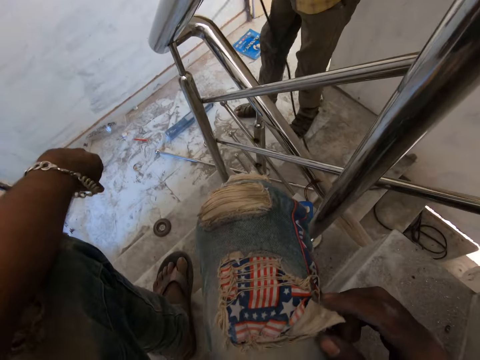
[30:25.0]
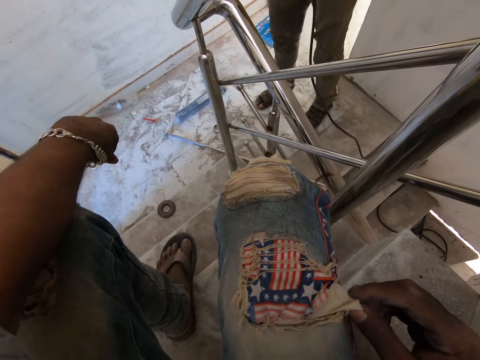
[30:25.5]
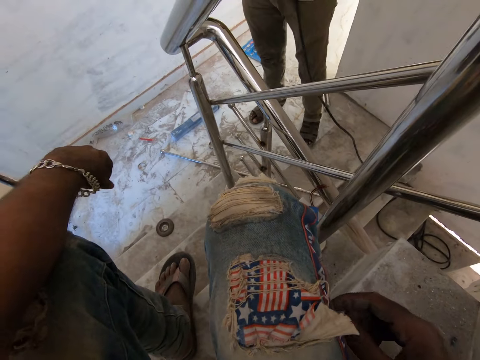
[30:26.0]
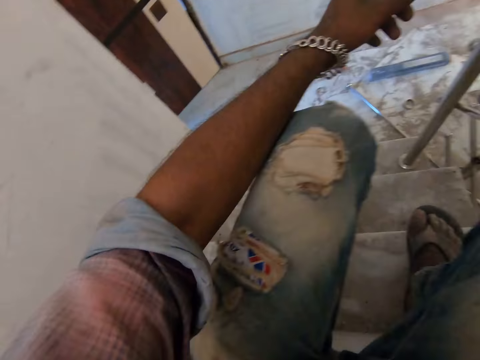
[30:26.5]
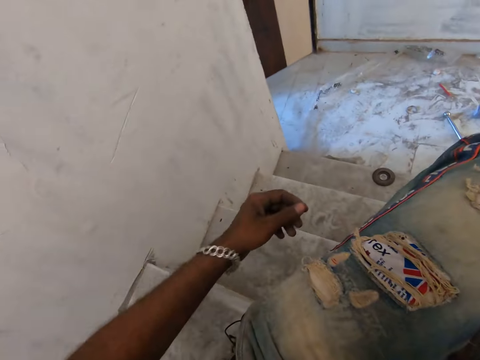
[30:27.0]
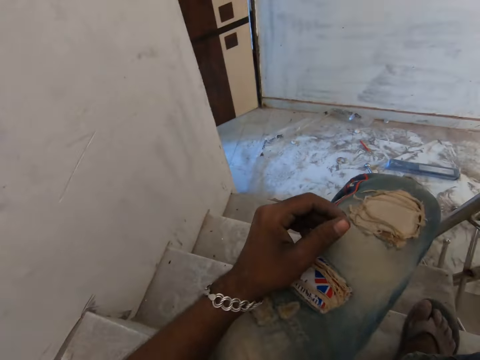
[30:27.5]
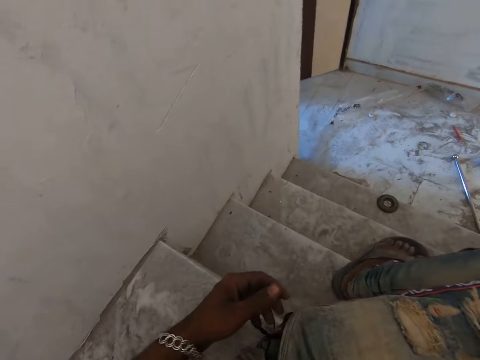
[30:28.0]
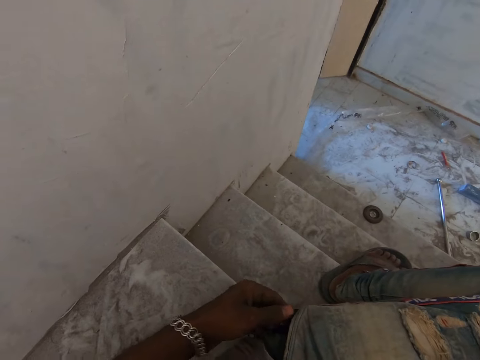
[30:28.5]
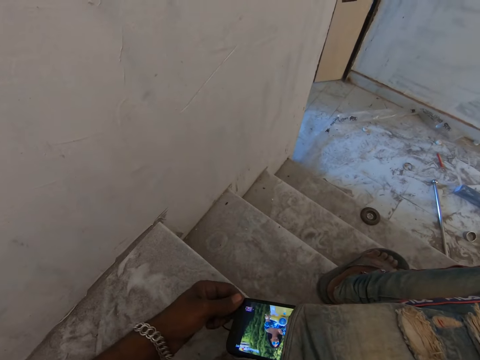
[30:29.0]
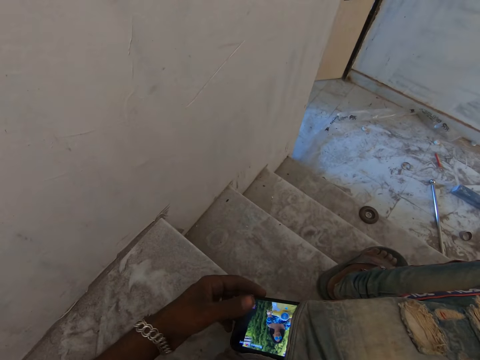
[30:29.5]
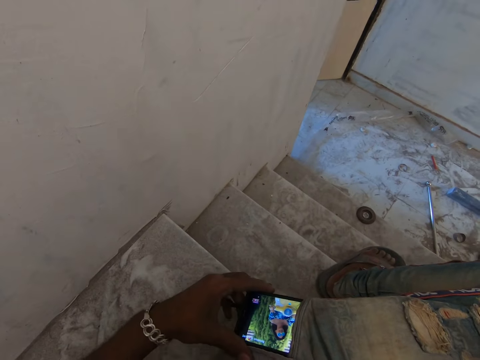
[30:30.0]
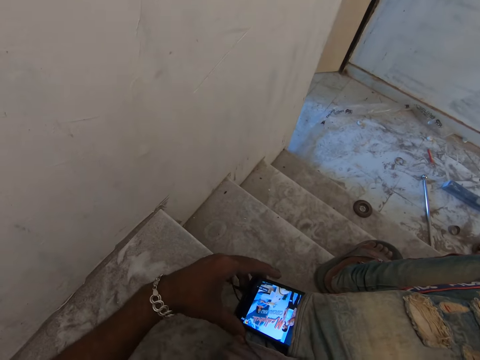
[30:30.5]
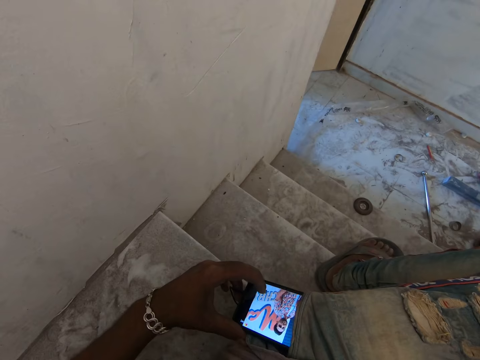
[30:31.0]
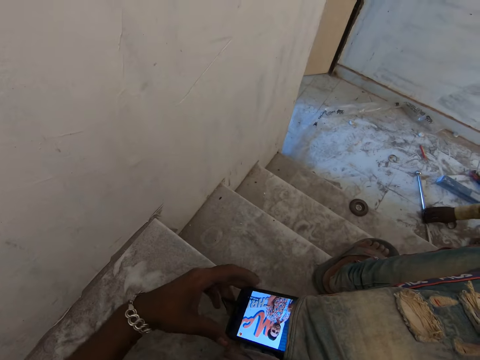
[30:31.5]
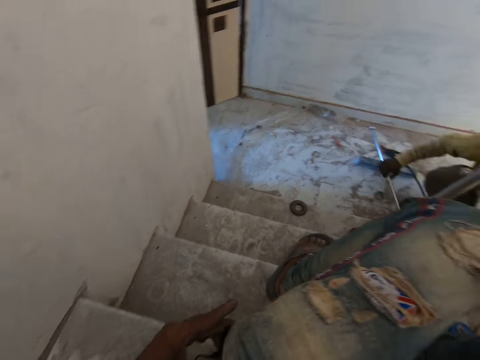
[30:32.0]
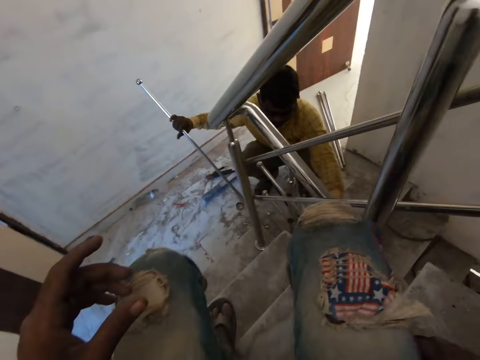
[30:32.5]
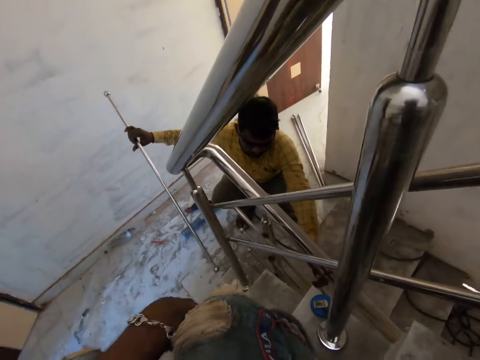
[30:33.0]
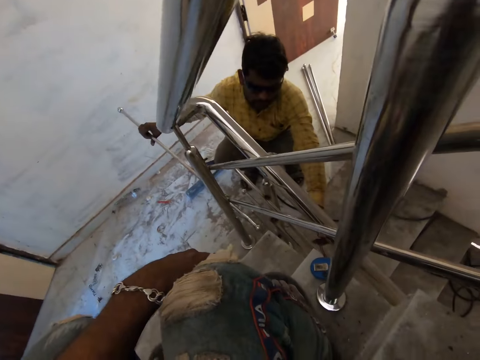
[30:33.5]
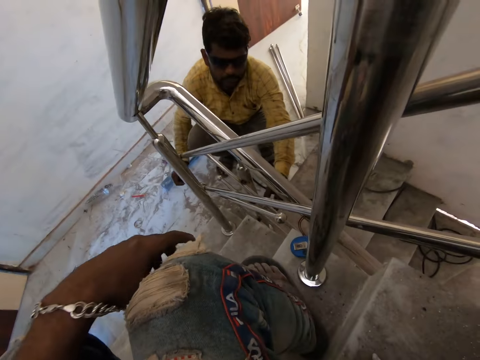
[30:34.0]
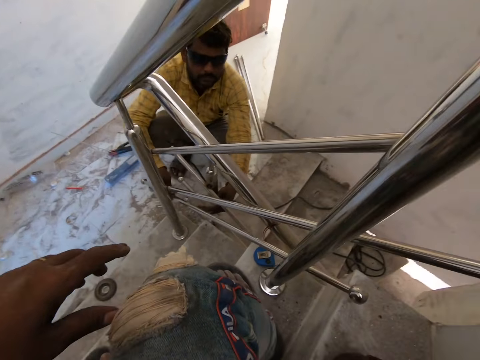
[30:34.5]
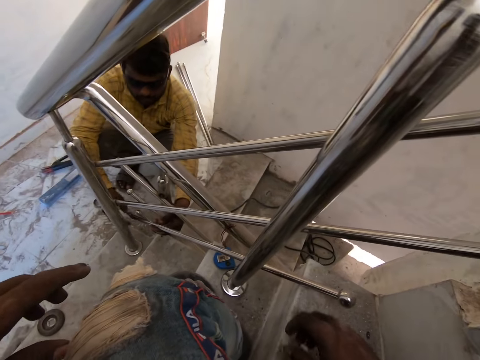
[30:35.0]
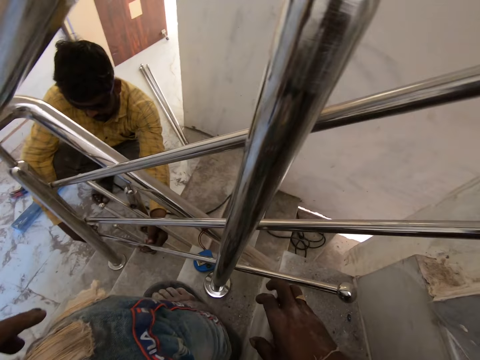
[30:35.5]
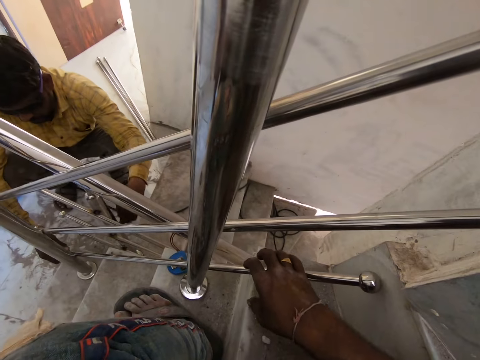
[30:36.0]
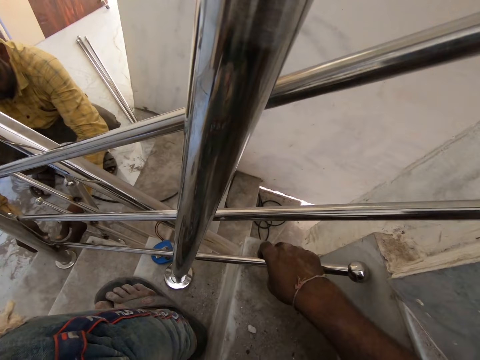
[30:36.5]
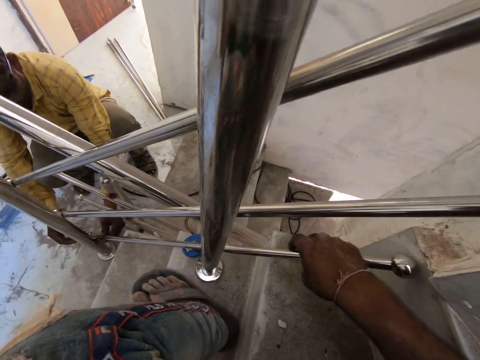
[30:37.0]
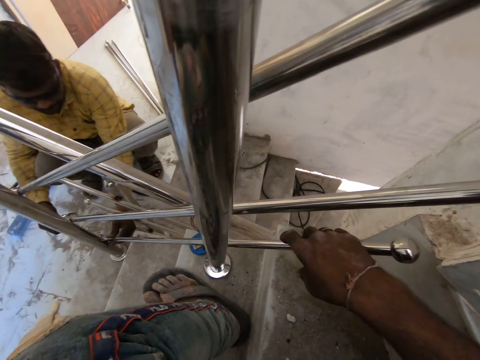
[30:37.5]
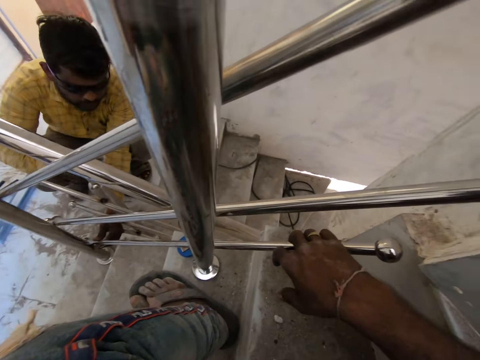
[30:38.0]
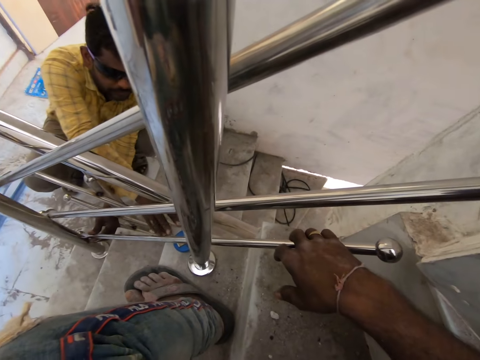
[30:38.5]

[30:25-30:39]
A man puts the welding rod on the welding rod holder. The camera wearer removes a phone from his pocket with his left hand. He presses the phone with his left hand. The man picks up the rail on the floor with his right hand. The camera wearer puts back the phone in his pocket with his left hand. The man fixes the rails together and sets the rail on the staircase rail with his right hand. The camera wearer holds the rail against the staircase with his right hand.

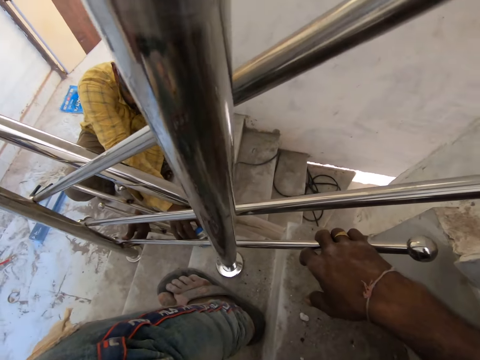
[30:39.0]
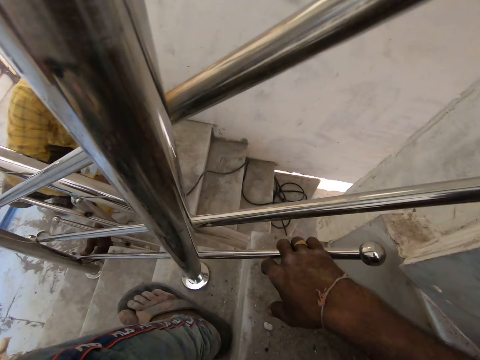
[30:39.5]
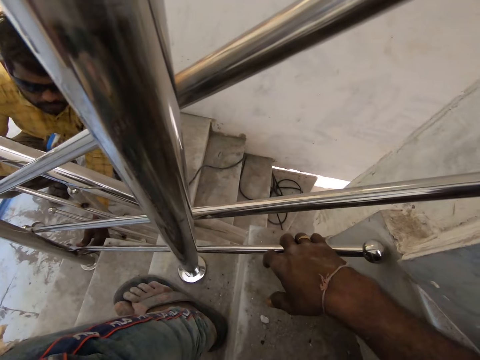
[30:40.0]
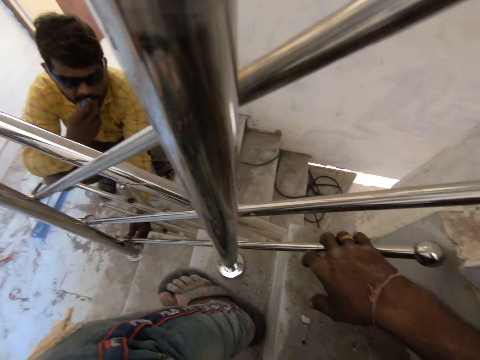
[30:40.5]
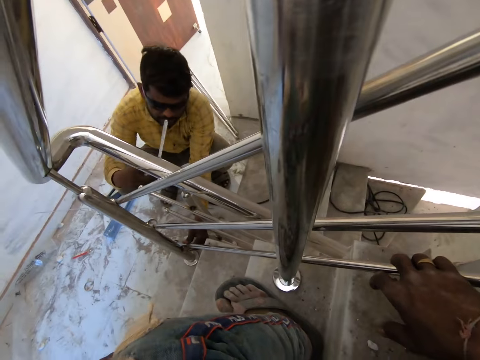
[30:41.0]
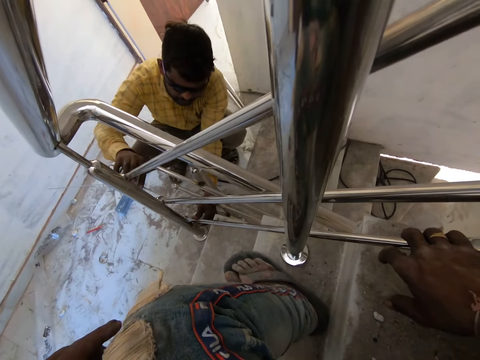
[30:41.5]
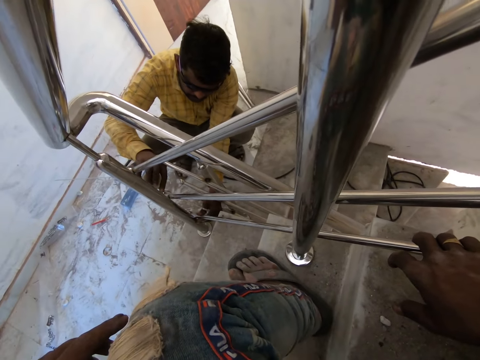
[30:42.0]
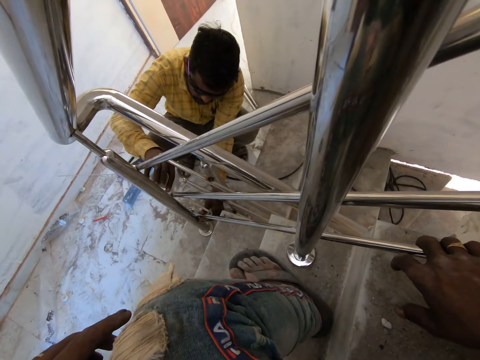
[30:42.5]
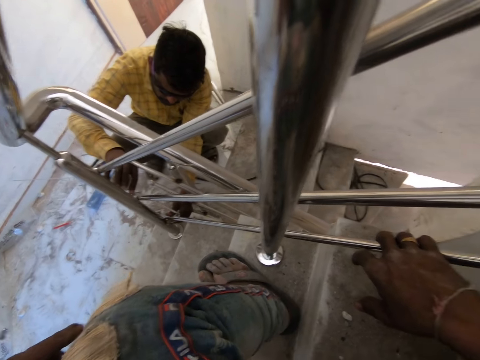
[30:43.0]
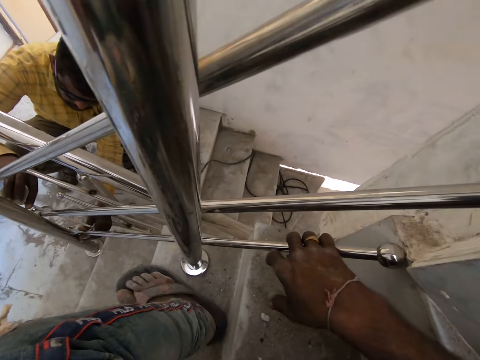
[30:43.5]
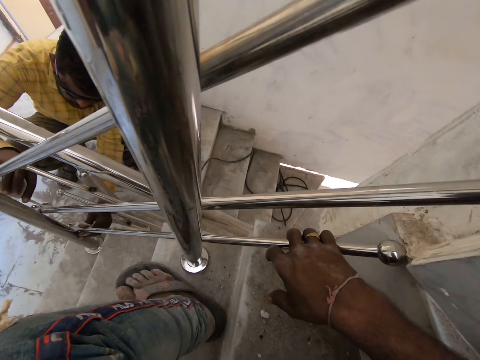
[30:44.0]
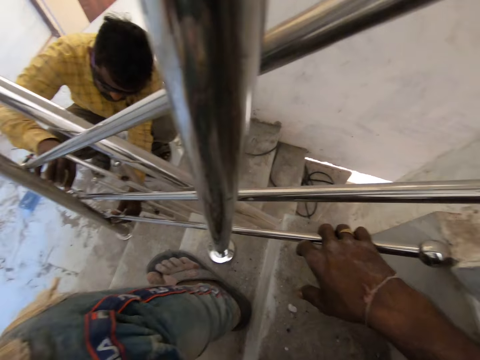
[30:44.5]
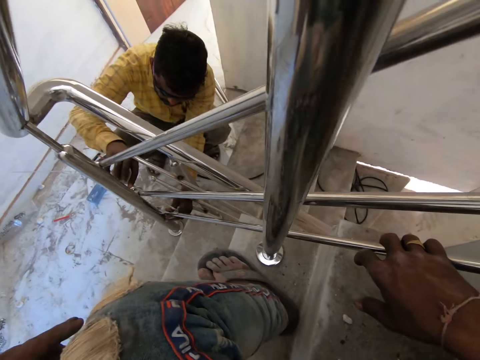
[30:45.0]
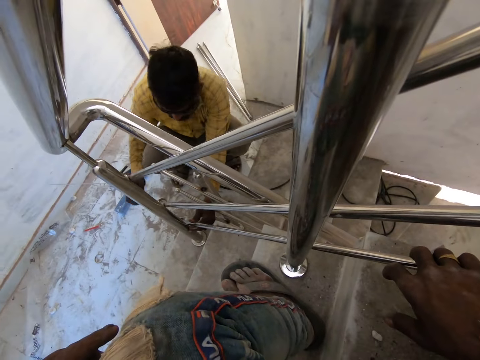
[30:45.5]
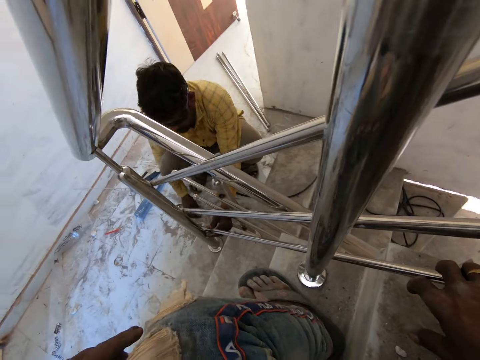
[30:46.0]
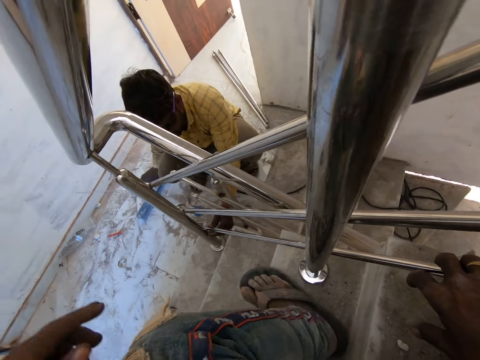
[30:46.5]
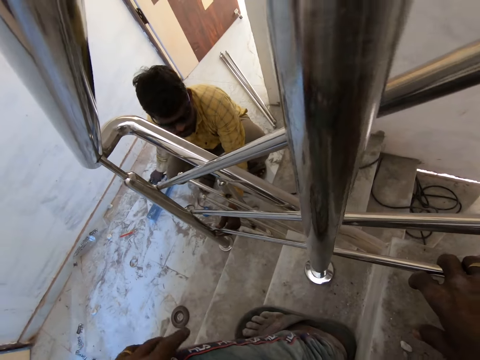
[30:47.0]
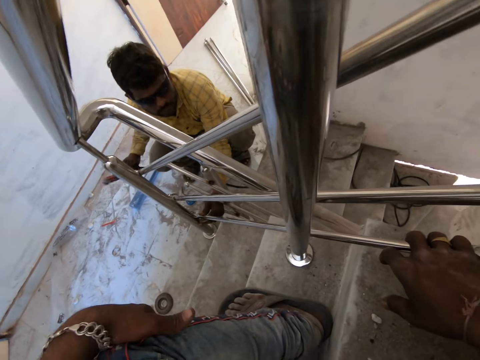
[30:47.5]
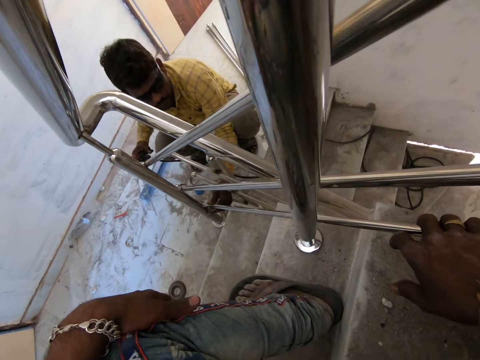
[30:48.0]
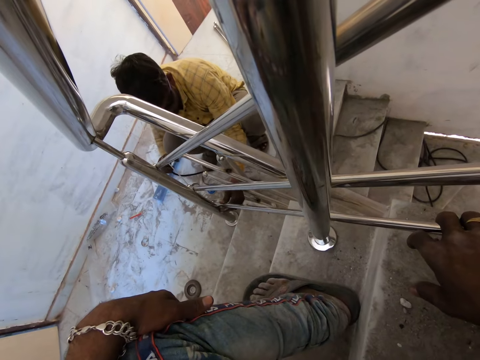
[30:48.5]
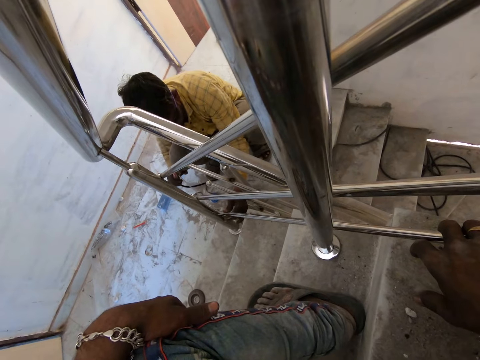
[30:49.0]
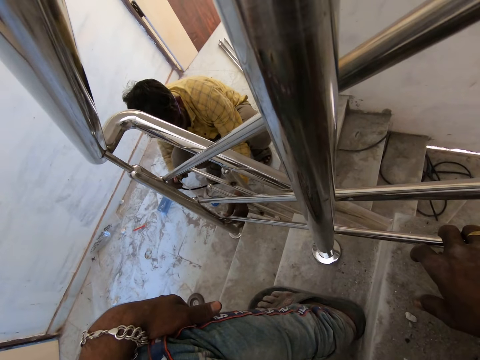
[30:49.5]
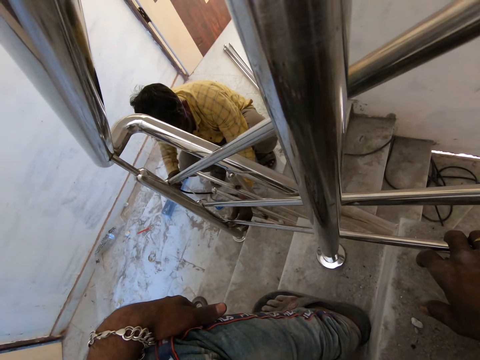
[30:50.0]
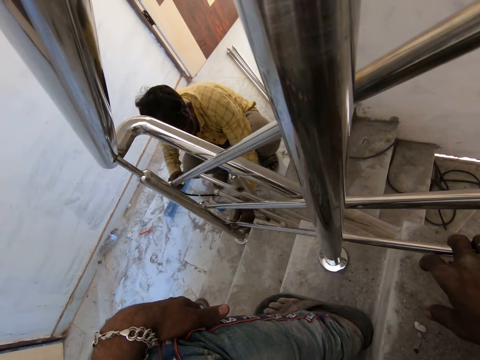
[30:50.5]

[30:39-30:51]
A man picks up the measuring tape from the staircase with his right hand. The man pulls out the measuring tape in his right hand with his mouth. The man measures the staircase rail with the measuring tape in his right hand. The man drops the measuring tape on the floor with his right hand. The man picks up the electrode holder from the floor with his right hand. The man welds the rail to the staircase rail with the electrode holder in his right hand.
